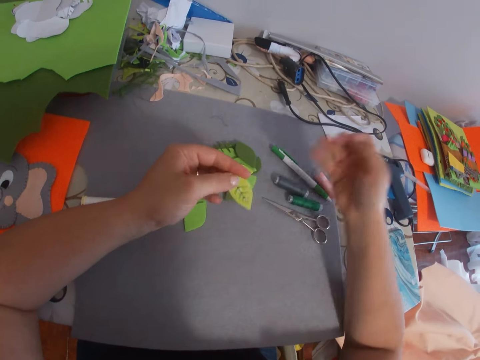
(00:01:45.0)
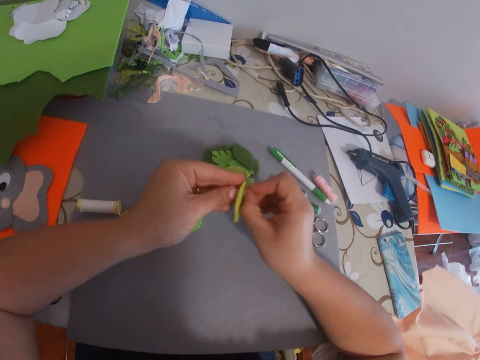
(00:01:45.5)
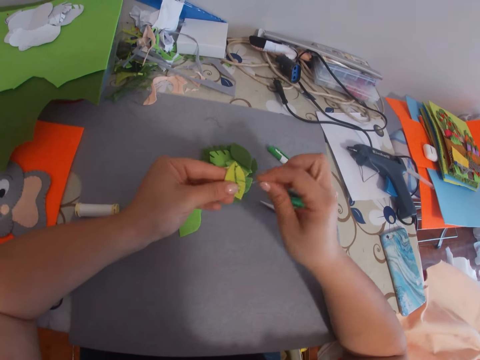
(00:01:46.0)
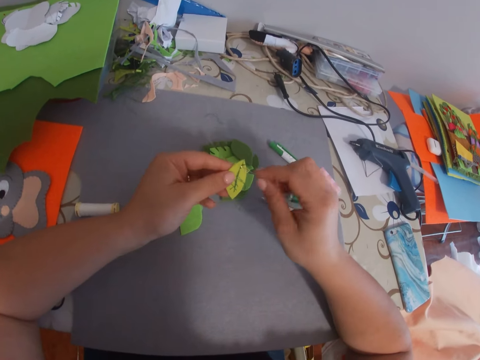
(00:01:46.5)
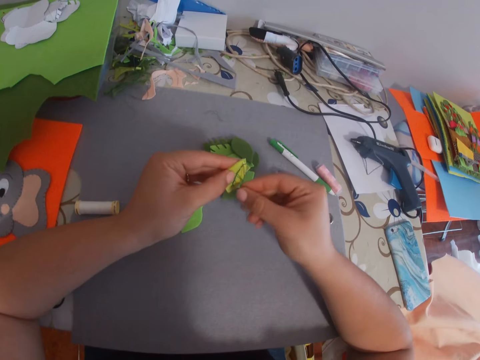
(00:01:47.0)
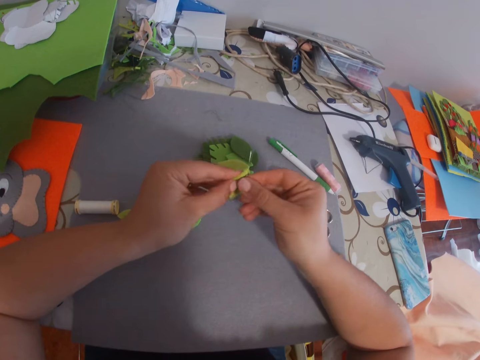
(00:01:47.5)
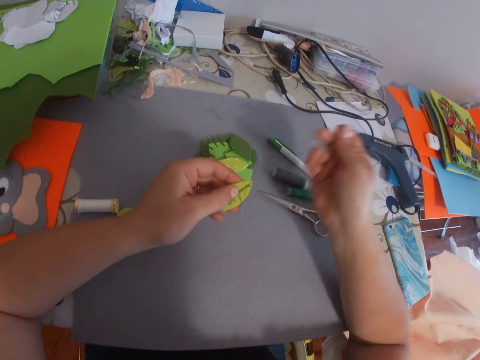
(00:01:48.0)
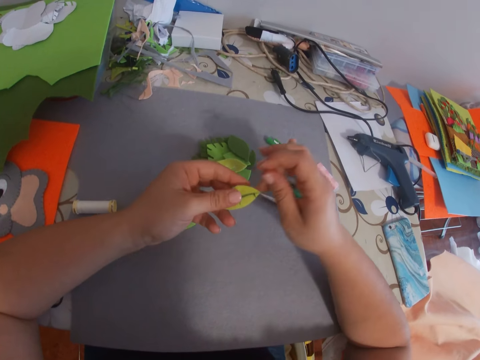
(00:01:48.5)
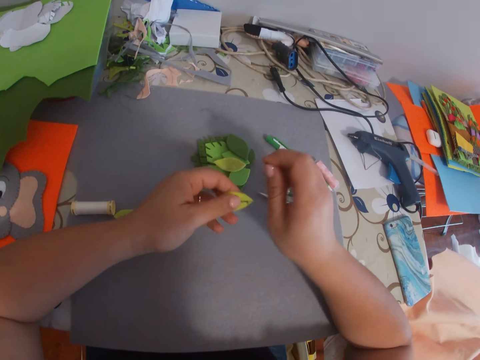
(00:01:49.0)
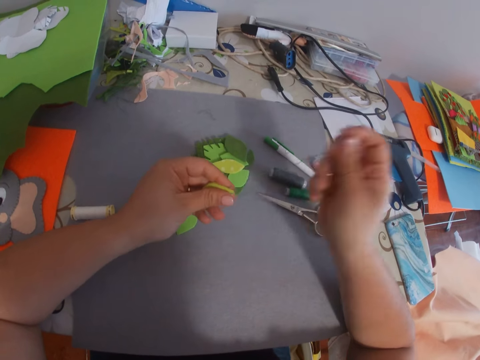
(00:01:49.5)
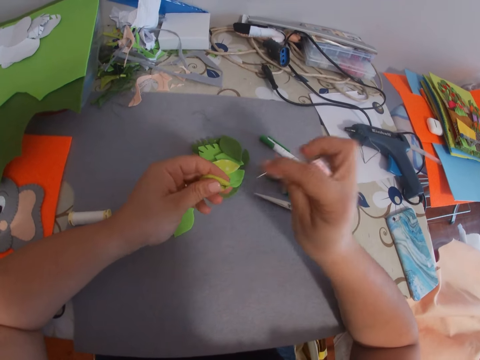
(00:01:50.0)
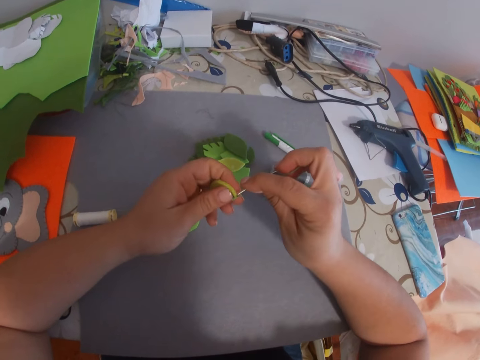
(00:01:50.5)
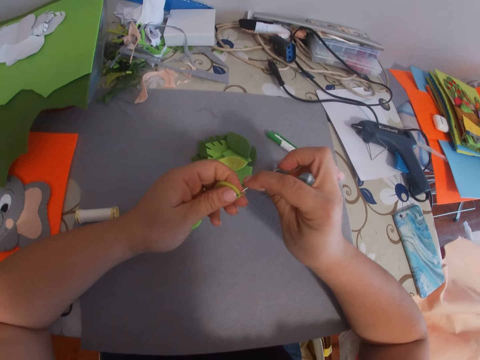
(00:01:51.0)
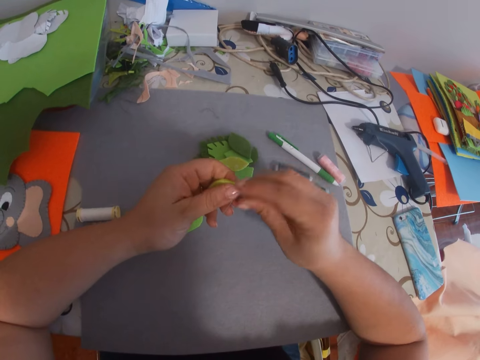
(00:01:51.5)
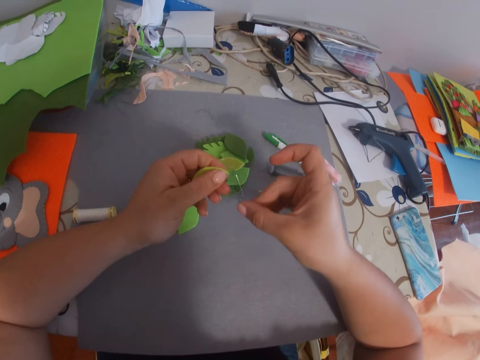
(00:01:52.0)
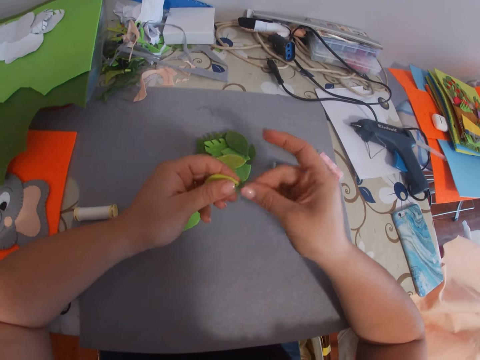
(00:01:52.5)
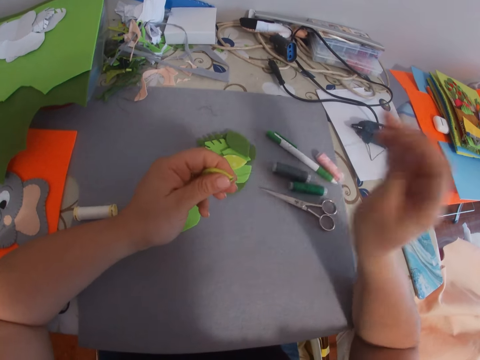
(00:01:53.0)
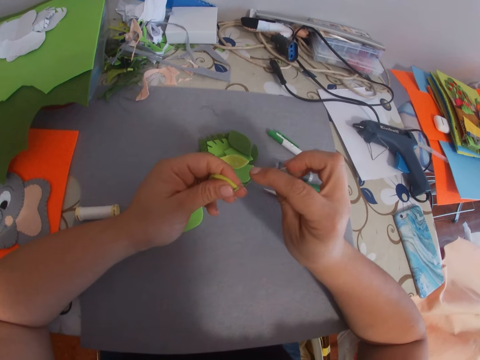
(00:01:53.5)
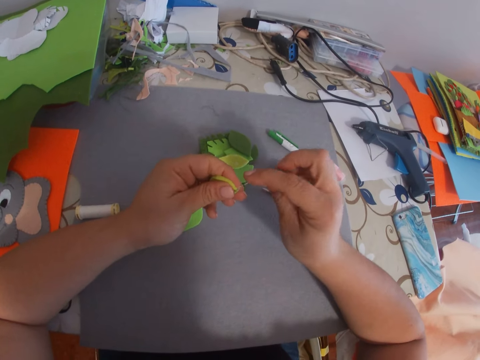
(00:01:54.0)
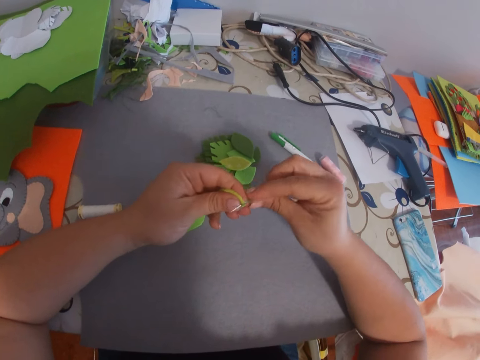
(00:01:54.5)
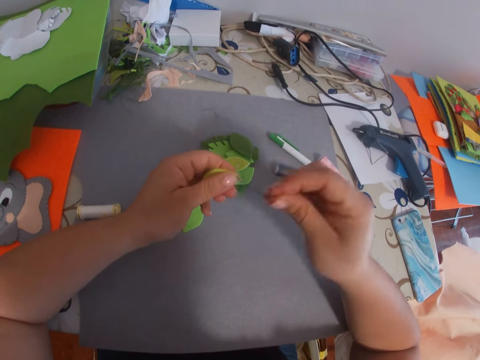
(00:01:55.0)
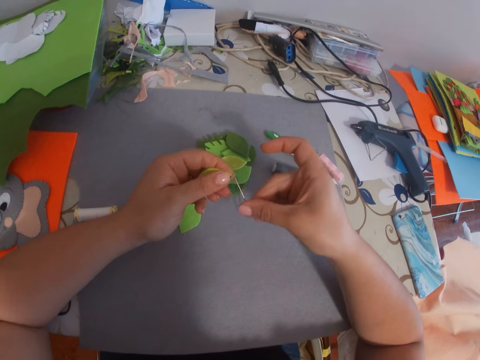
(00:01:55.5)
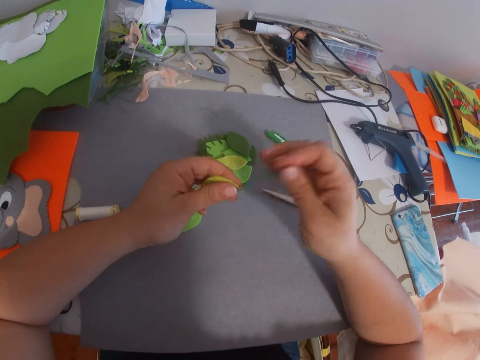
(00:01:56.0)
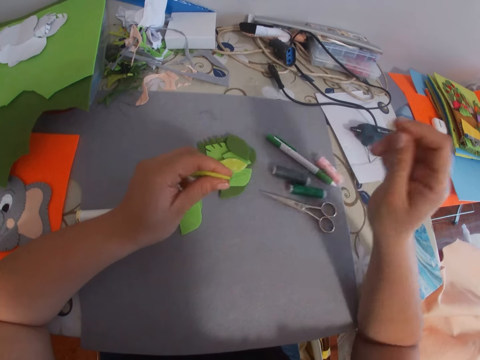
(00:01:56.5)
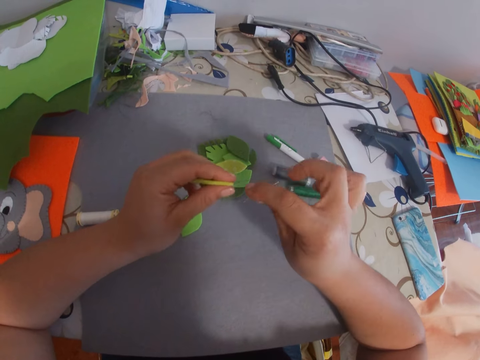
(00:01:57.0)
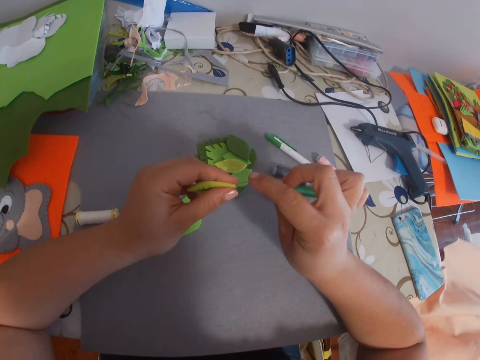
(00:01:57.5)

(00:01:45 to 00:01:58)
The camera wearer turns a piece of cloth over. They sew the piece of cloth with a needle.

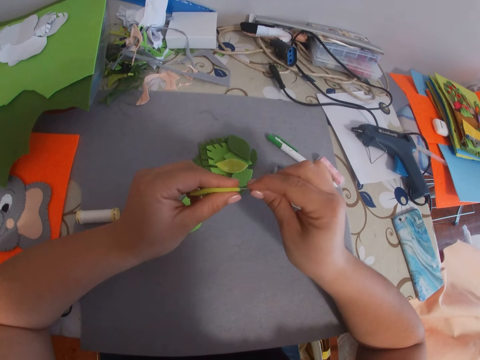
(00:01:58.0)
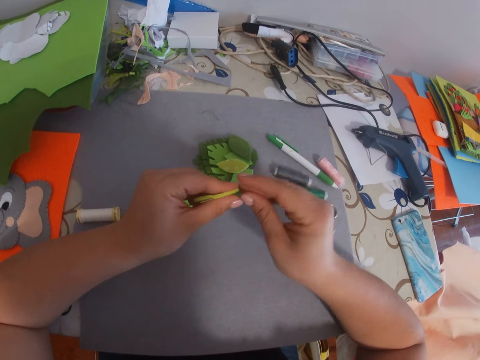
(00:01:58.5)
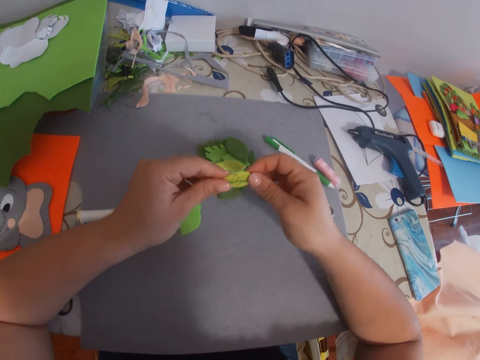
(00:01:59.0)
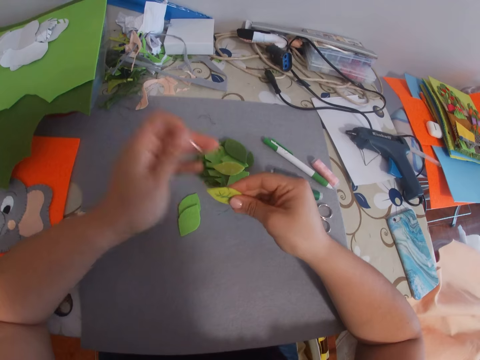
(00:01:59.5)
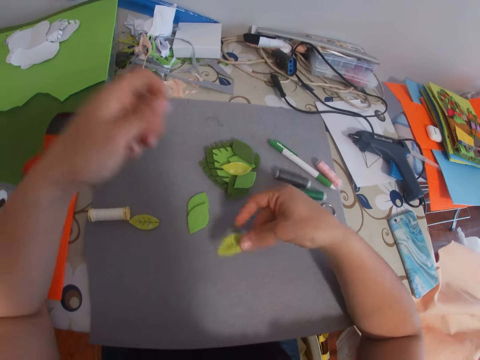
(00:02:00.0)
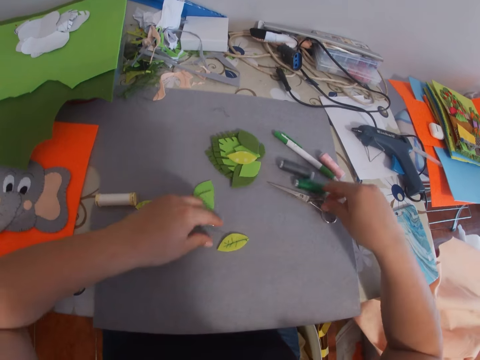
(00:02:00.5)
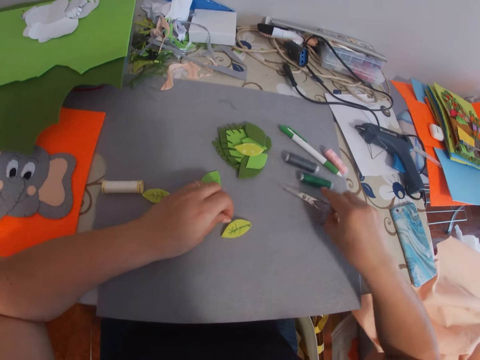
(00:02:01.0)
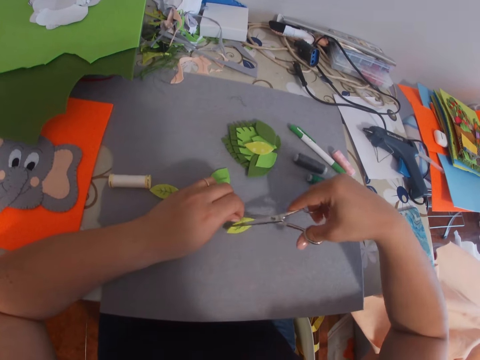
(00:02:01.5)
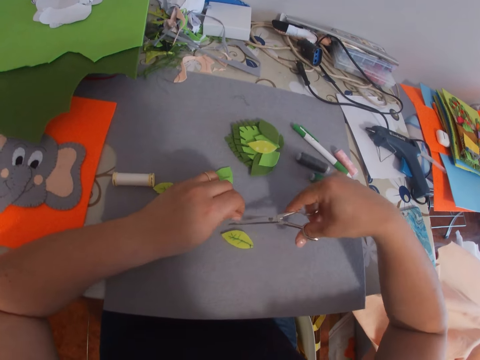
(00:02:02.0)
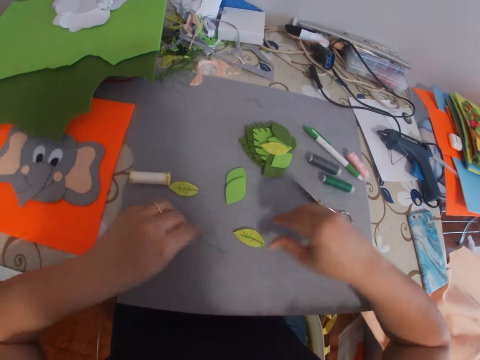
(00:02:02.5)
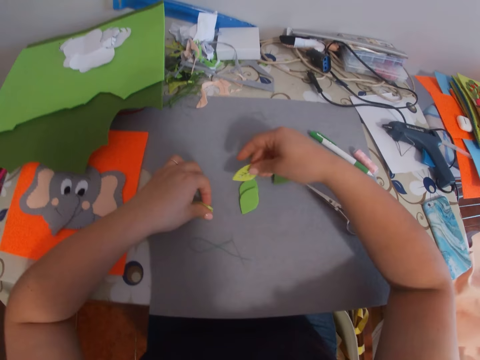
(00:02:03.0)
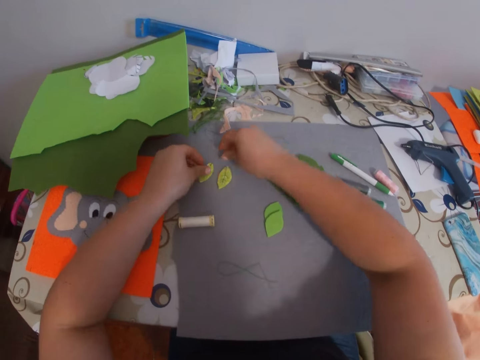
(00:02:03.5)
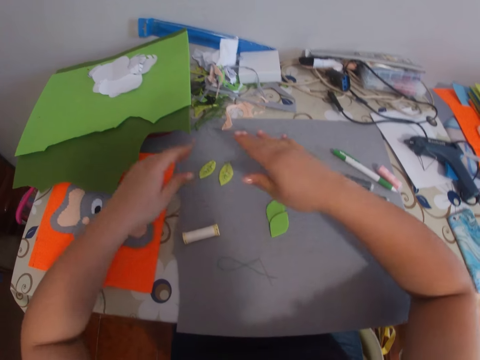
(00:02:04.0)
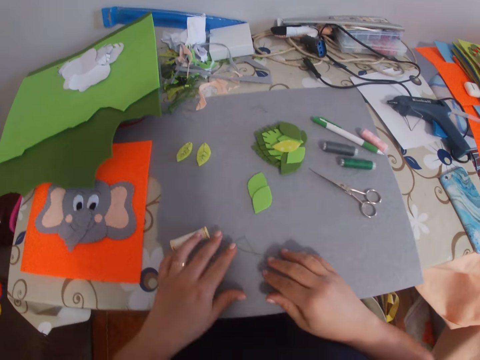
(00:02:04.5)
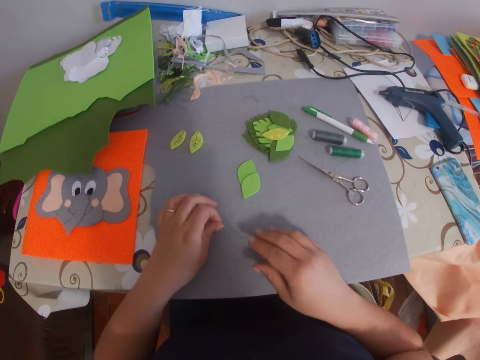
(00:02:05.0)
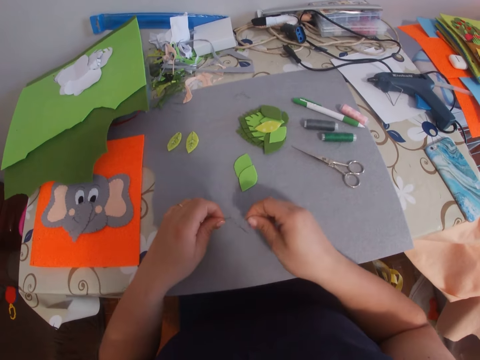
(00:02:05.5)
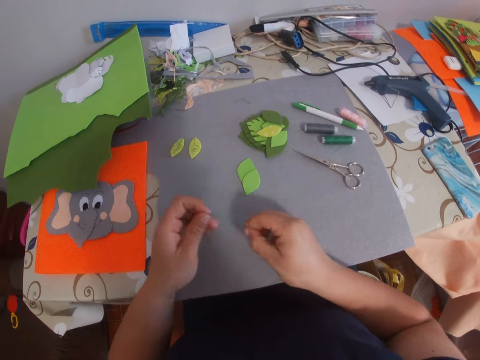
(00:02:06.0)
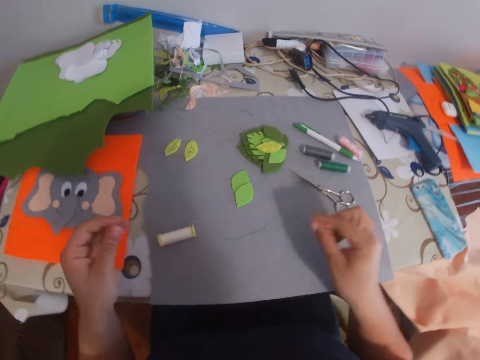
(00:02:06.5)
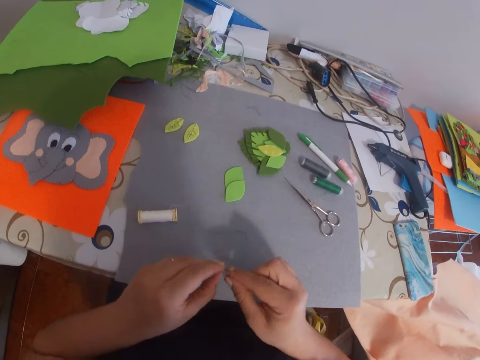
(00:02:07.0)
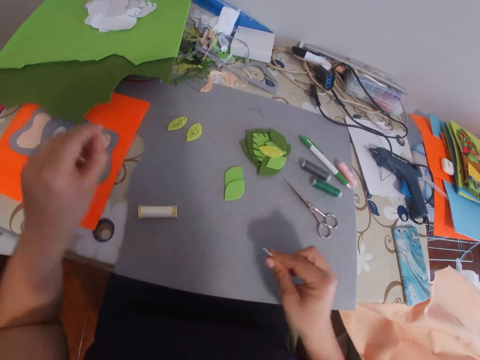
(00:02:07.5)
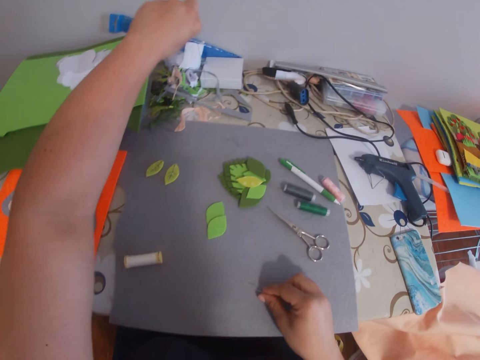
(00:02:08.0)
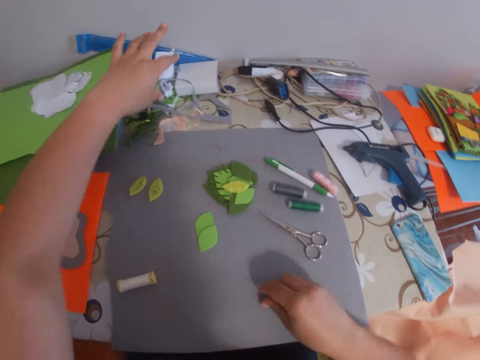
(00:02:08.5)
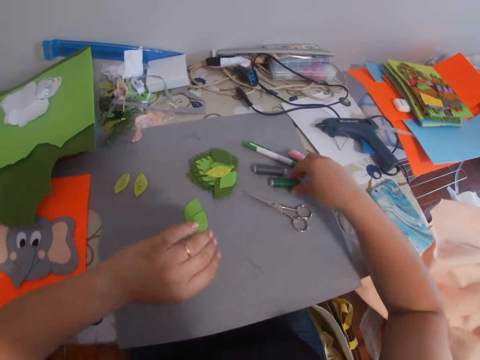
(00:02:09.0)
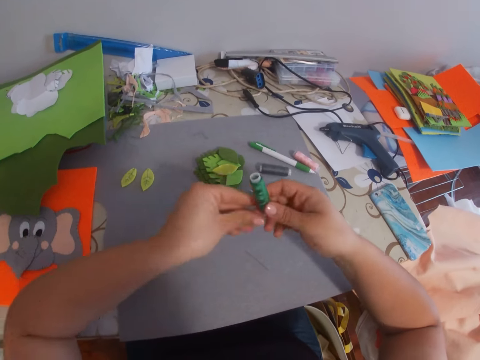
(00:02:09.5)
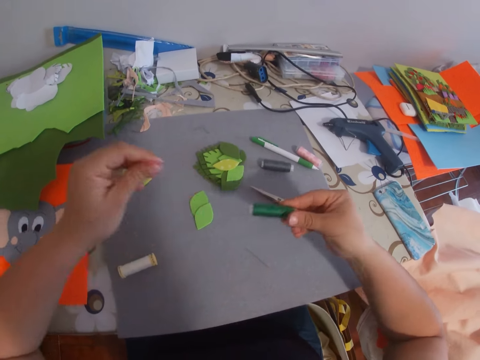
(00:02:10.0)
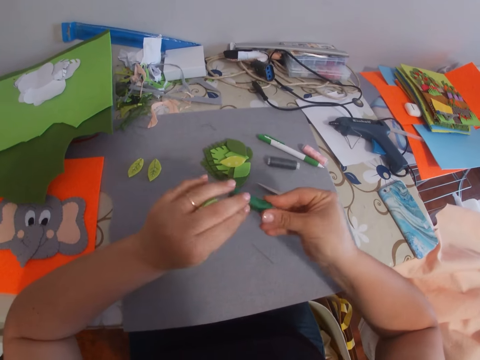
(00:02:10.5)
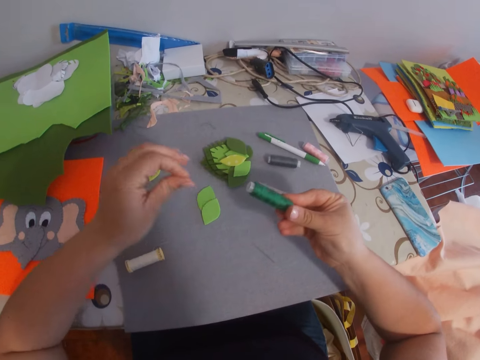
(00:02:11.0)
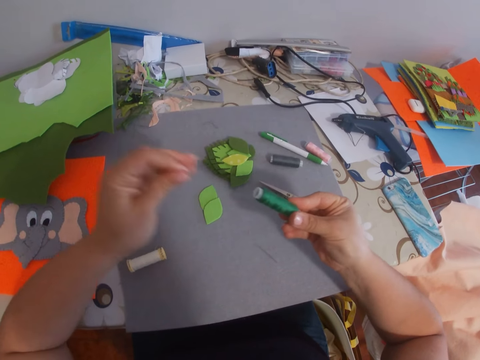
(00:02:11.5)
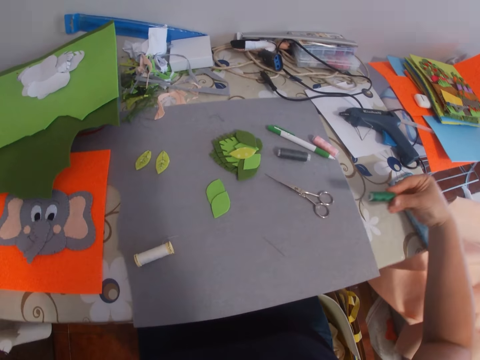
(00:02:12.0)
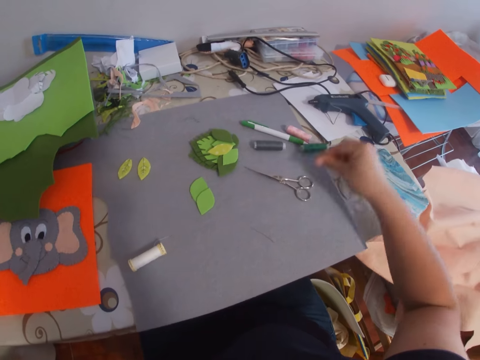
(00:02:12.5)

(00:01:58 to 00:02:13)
The camera wearer drops the leaf craft on the table. They pick the scissors from the table, cut off the thread from the leaf craft with the scissors, and drop the scissors on the table. They move two leaf crafts on the cardboard with both hands. They drop the pieces of cloth aside. They pick the needle from the table. They straighten out the thread. They remove the thread from the needle. They drop the thread on the table. They drop the needle on the table. They pick a thread roll from the table. They roll out some thread from the thread roll. They drop the thread roll on the table.
